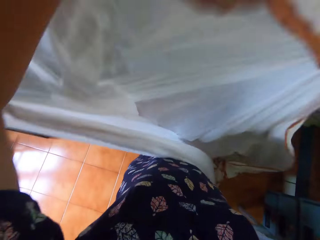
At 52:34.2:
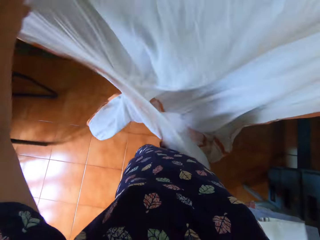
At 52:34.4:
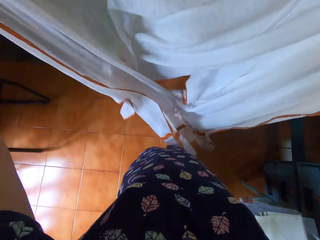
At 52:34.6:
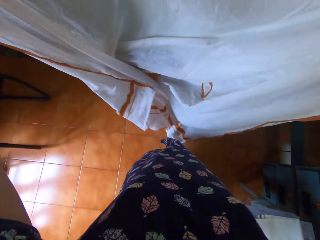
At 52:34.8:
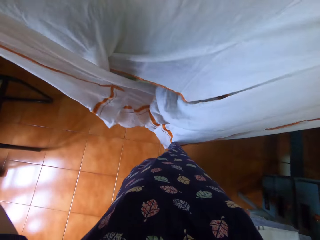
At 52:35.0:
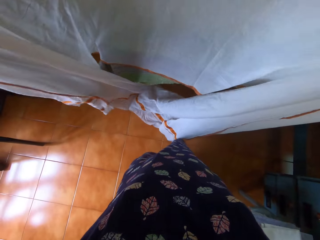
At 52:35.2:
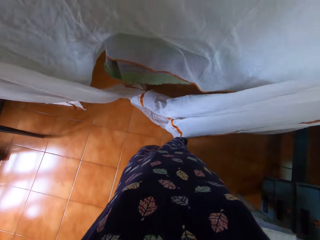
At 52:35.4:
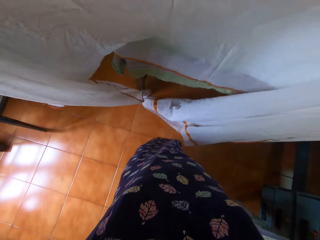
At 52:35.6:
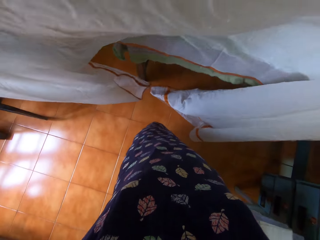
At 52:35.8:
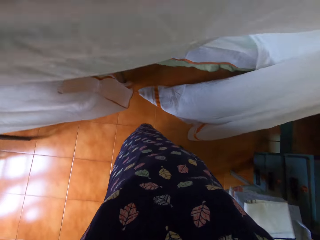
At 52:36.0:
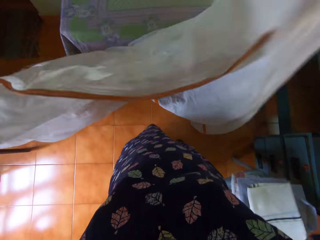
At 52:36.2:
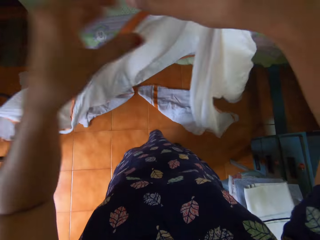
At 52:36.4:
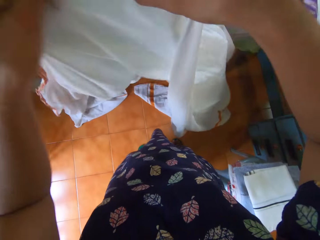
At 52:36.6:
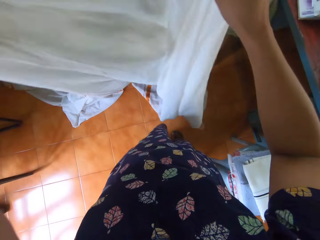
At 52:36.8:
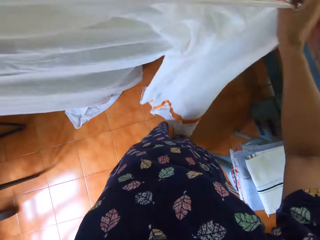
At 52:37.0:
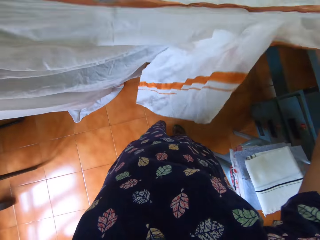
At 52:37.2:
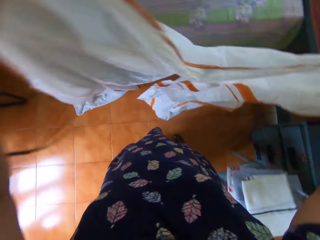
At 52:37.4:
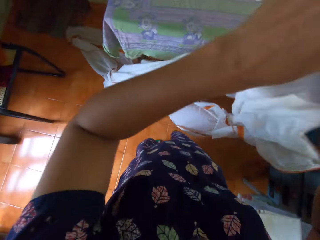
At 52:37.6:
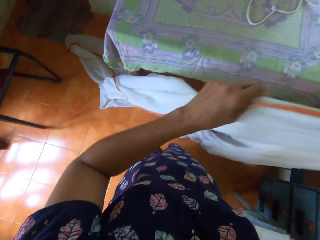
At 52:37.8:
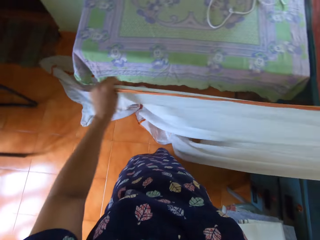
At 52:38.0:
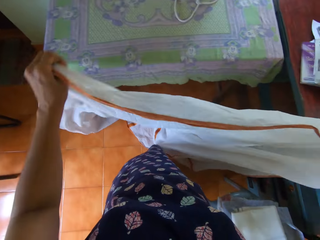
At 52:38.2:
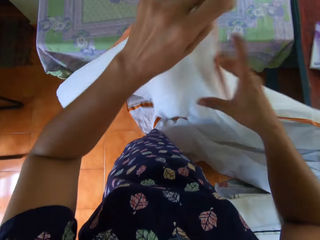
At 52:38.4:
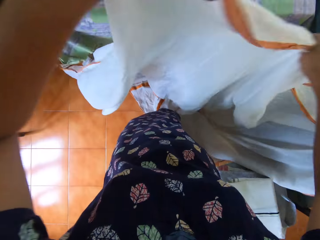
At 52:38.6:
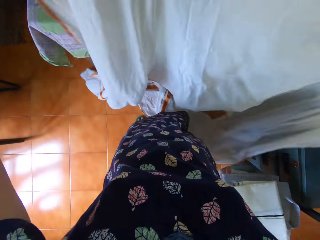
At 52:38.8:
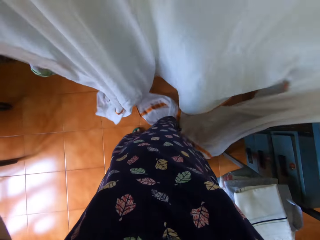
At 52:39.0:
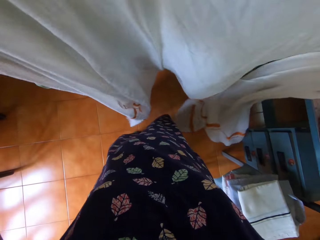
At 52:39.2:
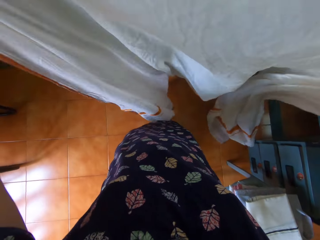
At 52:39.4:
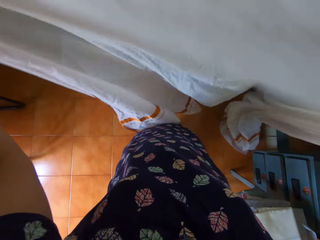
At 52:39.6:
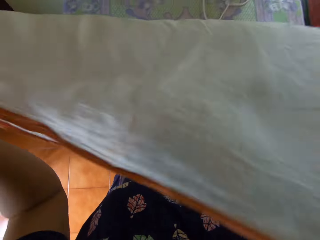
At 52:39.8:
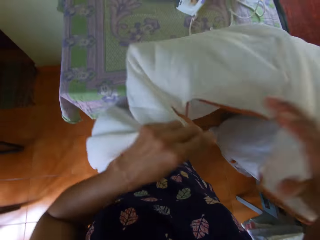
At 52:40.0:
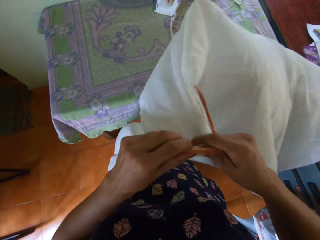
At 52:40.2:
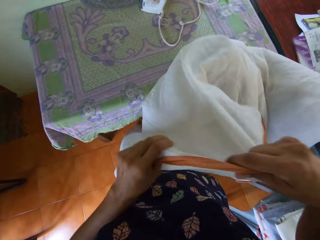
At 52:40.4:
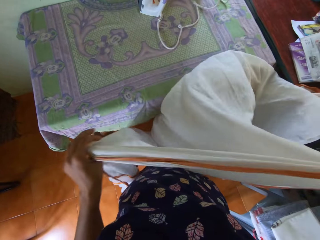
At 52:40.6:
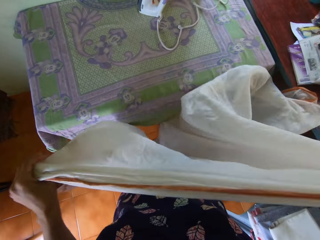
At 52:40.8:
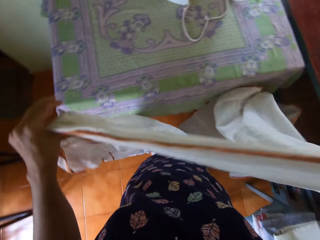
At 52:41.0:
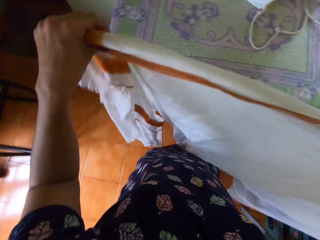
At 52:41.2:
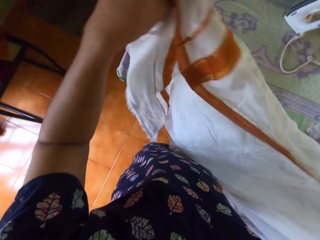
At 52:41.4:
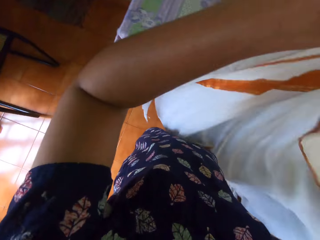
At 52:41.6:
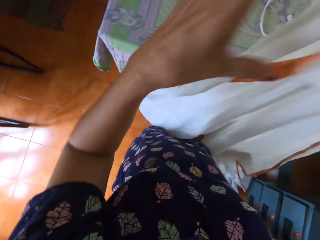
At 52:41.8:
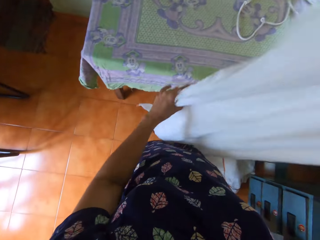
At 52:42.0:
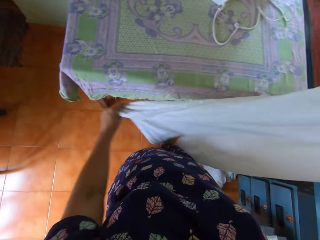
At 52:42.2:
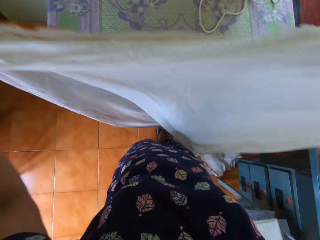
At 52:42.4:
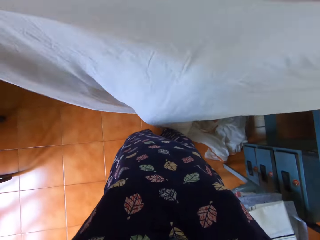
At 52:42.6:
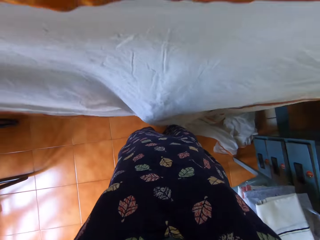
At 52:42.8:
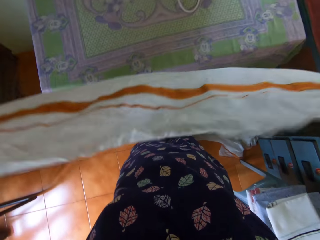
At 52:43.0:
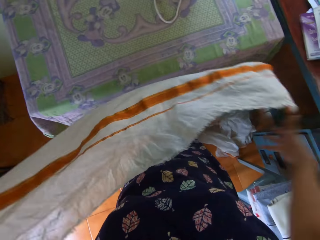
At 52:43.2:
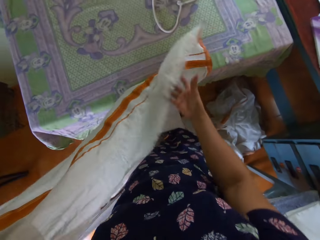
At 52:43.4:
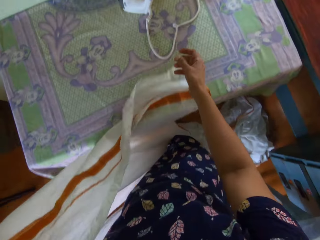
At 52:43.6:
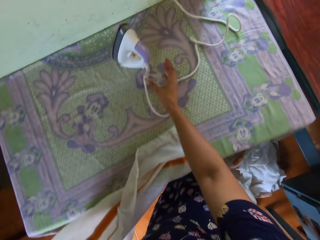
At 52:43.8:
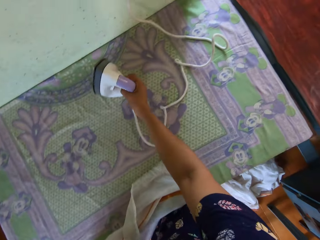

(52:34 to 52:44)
The camera wearer opens up the bedsheet with both hands. They drop the fabric, place their left hand on the fabric and straighten the fabric. They place their right hand on the fabric, stretch the fabric with both hands, lift up the fabric and drop down the fabric. They hold the fabric with their right hand, pull up the fabric with both hands, pull the fabric with their left hand, lift up the fabric and stretch the fabric with both hands.

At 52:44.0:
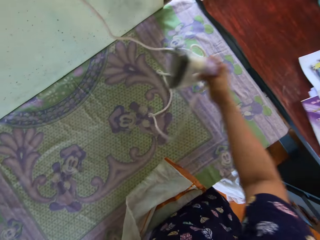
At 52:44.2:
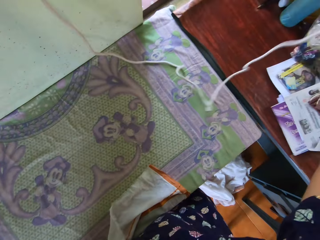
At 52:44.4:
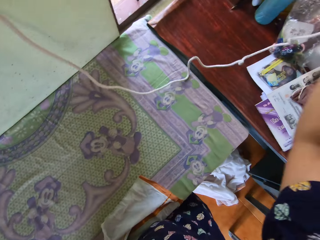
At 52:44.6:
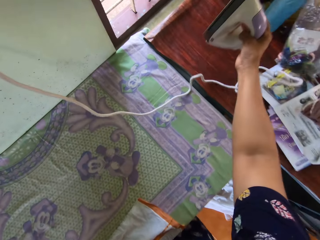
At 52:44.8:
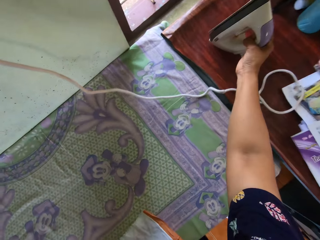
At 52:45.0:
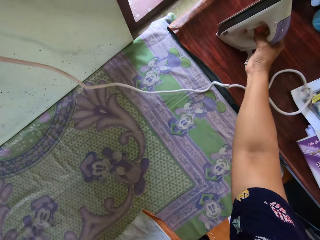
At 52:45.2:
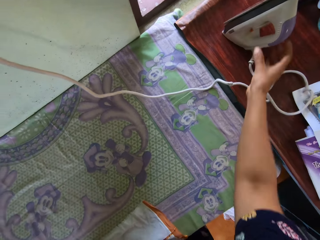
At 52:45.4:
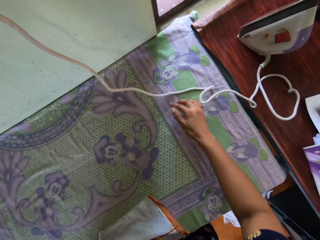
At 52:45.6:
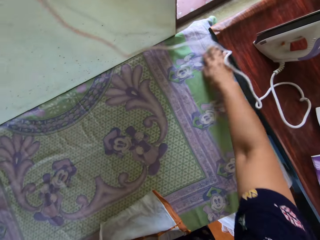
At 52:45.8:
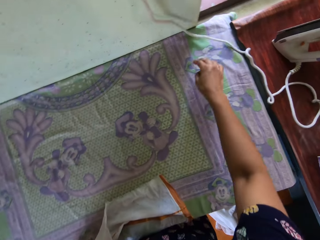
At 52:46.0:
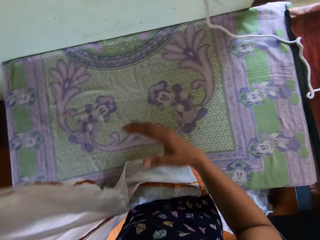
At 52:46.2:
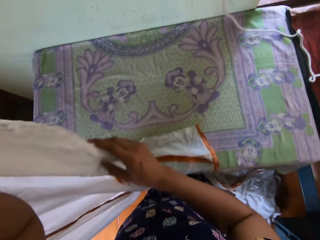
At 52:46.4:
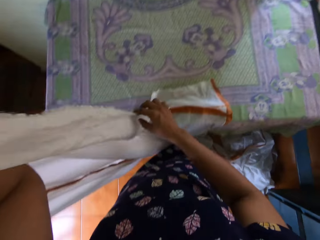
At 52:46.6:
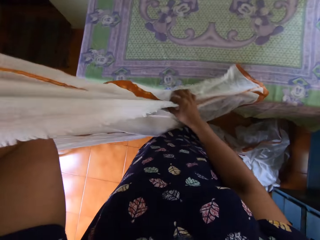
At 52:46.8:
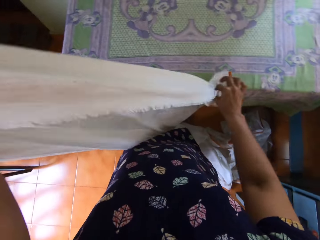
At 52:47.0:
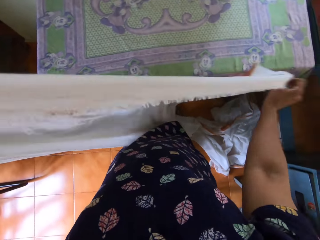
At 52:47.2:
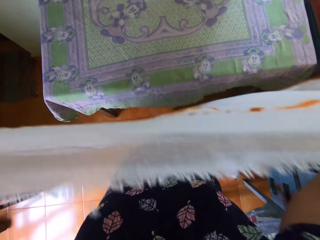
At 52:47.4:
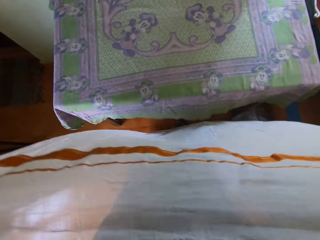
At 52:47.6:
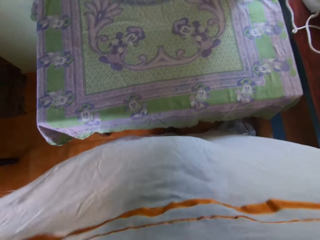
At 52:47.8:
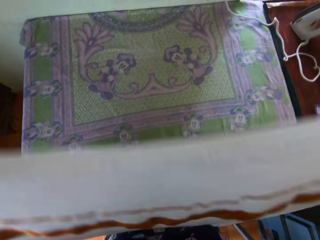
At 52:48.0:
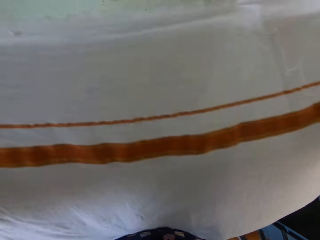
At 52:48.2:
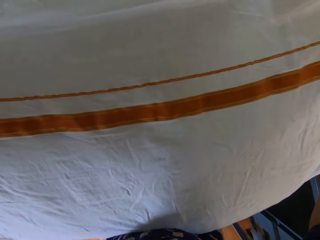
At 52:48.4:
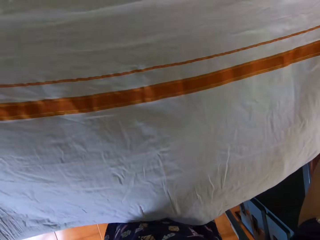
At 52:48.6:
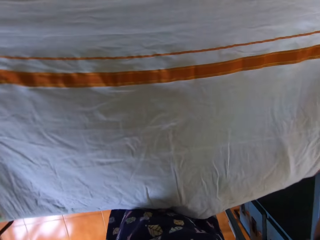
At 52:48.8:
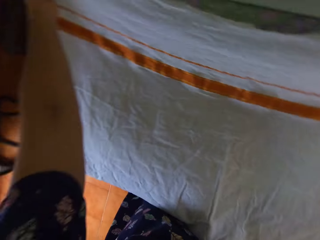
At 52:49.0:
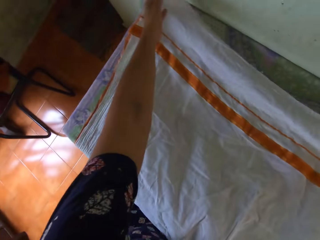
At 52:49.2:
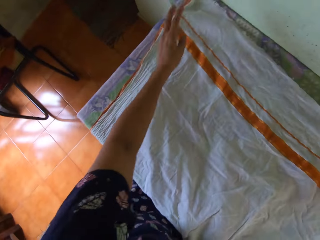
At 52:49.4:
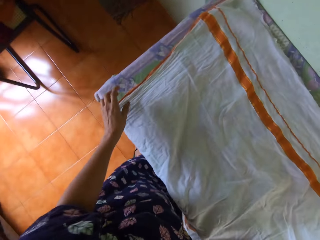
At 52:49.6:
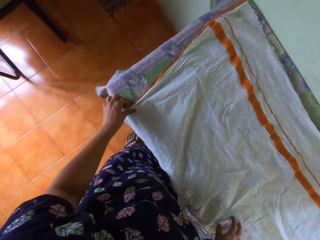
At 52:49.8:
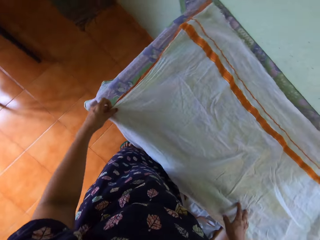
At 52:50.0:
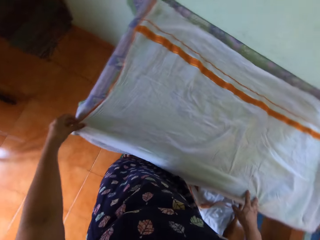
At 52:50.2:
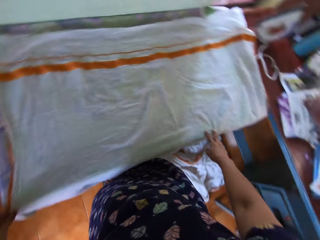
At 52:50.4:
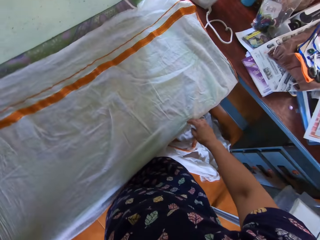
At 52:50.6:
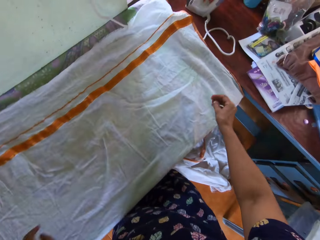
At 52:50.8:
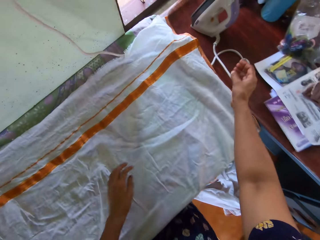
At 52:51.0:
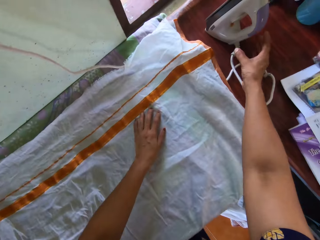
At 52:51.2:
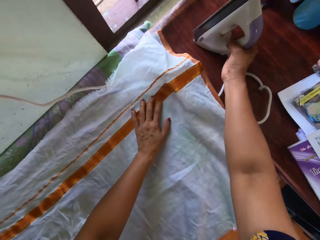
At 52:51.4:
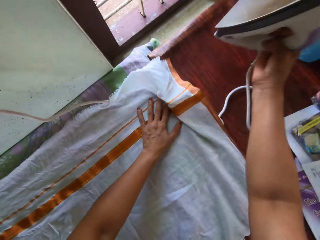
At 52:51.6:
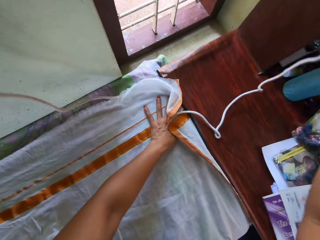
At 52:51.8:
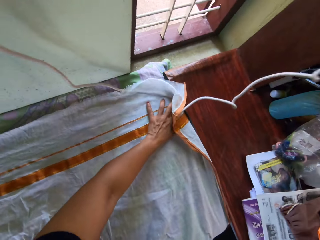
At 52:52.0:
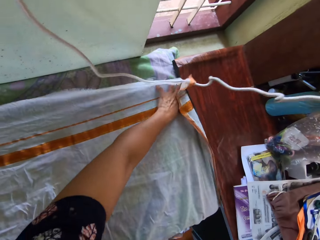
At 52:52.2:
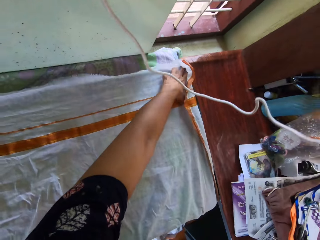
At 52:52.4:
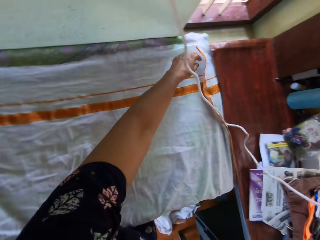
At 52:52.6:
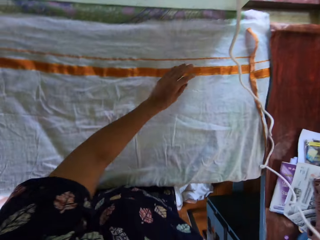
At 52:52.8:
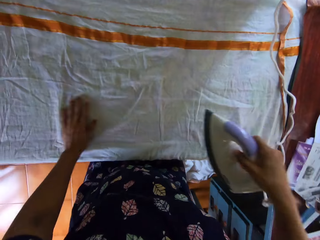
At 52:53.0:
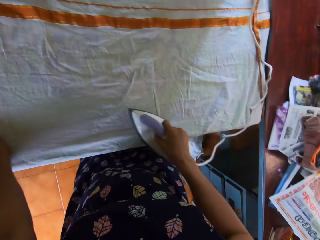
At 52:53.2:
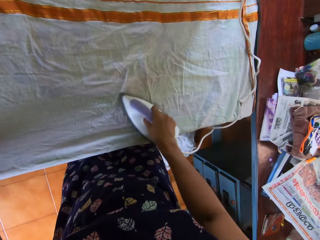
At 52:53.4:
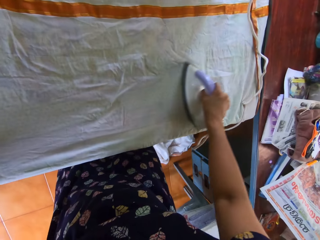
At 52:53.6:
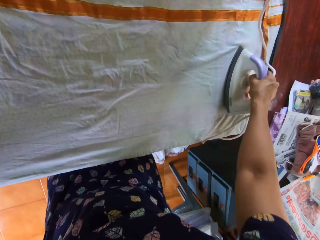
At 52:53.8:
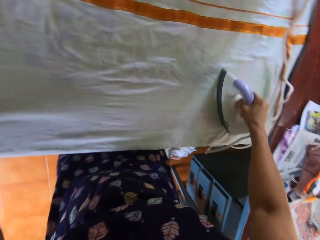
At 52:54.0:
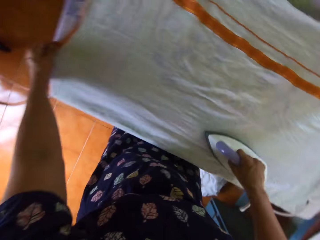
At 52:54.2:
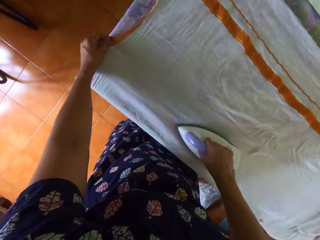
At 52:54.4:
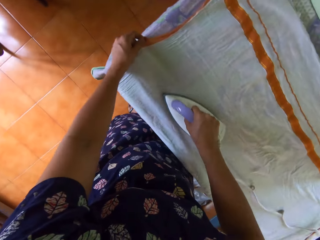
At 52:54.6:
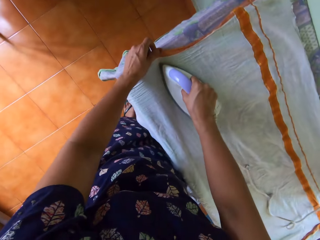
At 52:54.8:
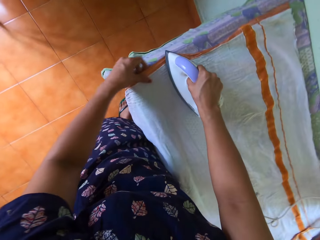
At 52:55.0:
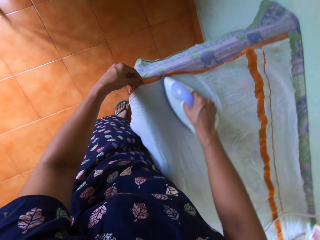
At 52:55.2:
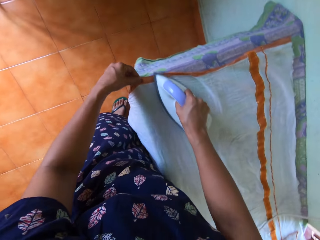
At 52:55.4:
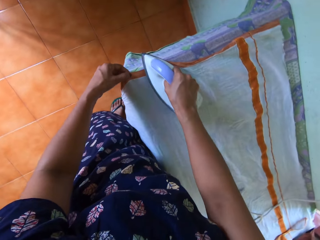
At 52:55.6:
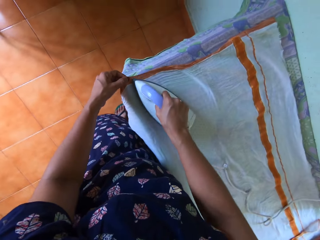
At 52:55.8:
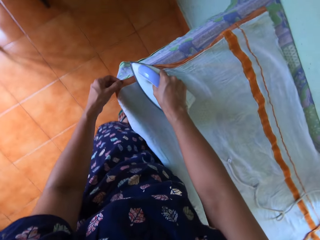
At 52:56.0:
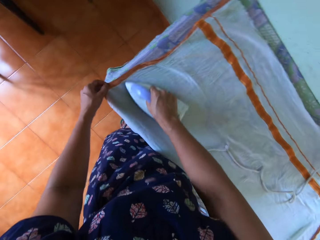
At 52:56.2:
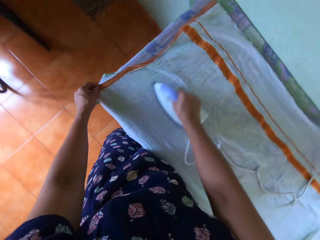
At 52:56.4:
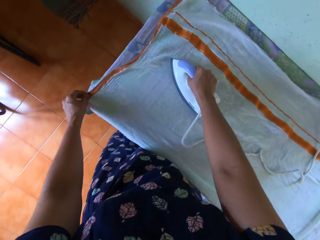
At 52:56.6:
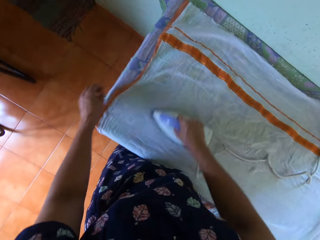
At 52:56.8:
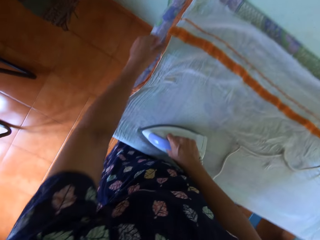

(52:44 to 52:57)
The camera wearer stretches her hand. She holds the iron box. She picks up the pressing iron from the second table with her right hand. She lifts the iron box. She drops the pressing iron on the second table with her right hand. She spreads the table cloth with her right hand. She adjusts the pressing iron's cord with her right hand. She holds the fabric with her right hand and spreads the fabric. She places the bedsheet on the table with both hands. She removes her left hand from the fabric and pulls the fabric with her left hand. She turns, stretches her hand, places her left hand on the fabric and holds the iron box with her right hand. She picks up the pressing iron from the second table with her right hand. She adjusts the bedsheet with her left hand. She spreads the fabric with her left hand. She spreads it again. She irons the fabric while moving her left hand. She straightens the bedsheet with the pressing iron.
